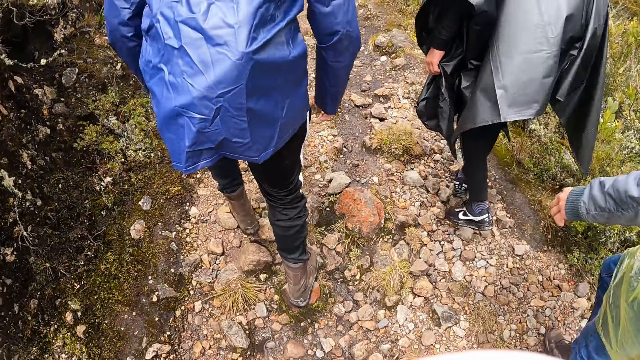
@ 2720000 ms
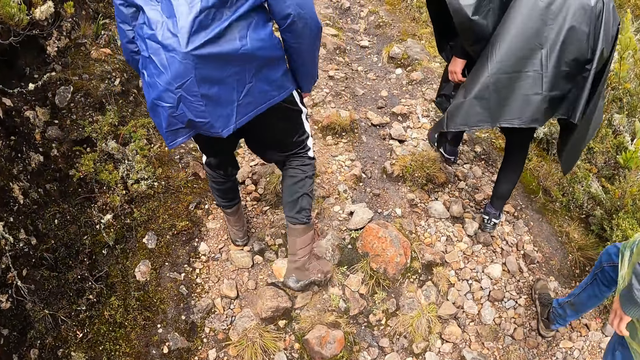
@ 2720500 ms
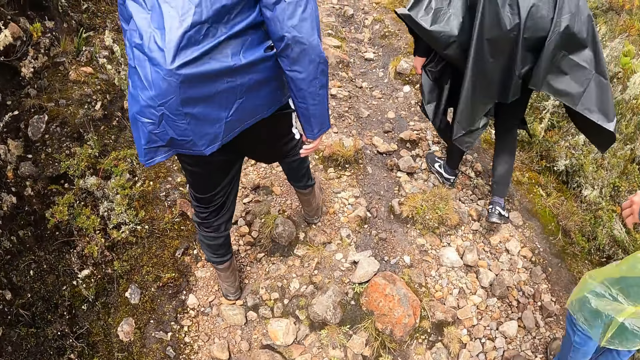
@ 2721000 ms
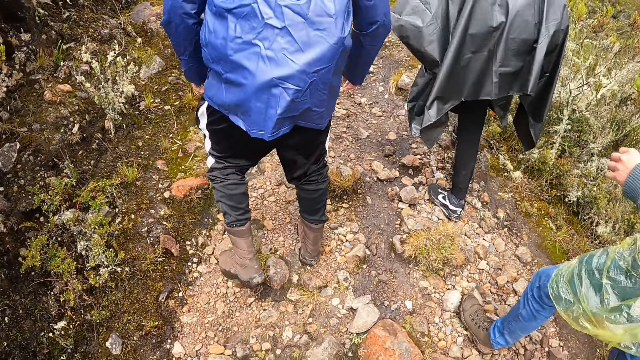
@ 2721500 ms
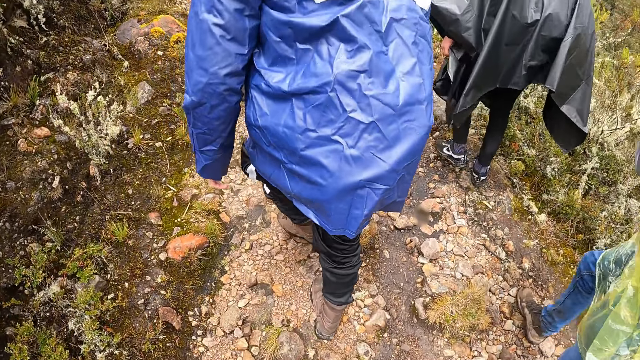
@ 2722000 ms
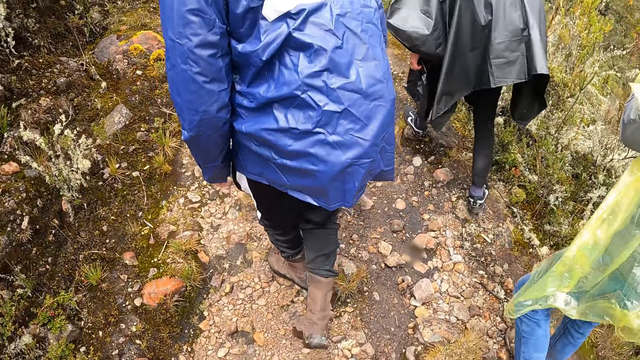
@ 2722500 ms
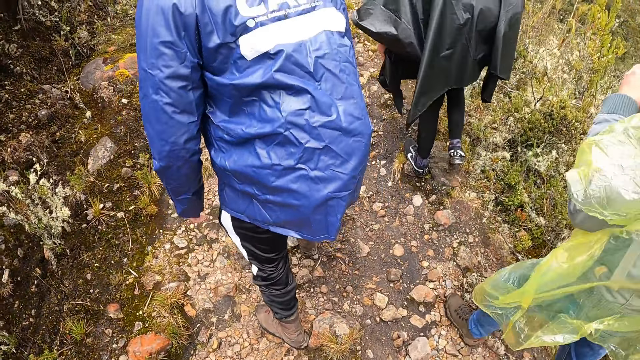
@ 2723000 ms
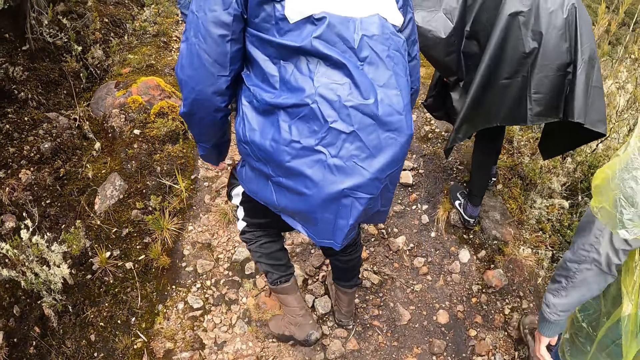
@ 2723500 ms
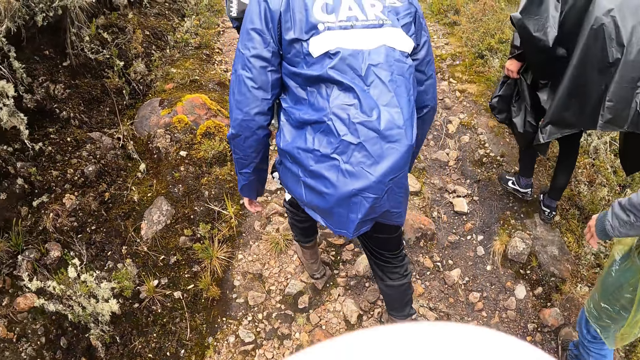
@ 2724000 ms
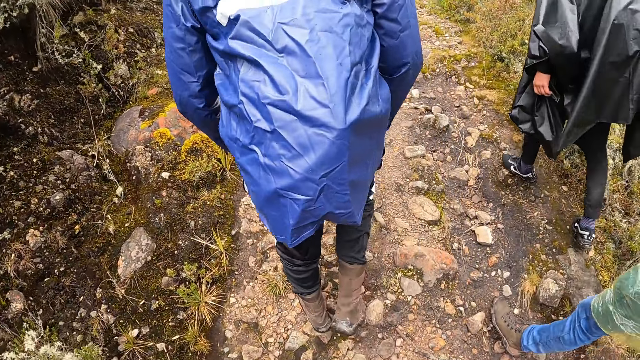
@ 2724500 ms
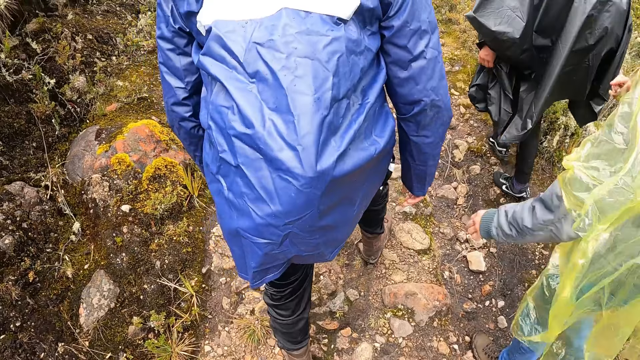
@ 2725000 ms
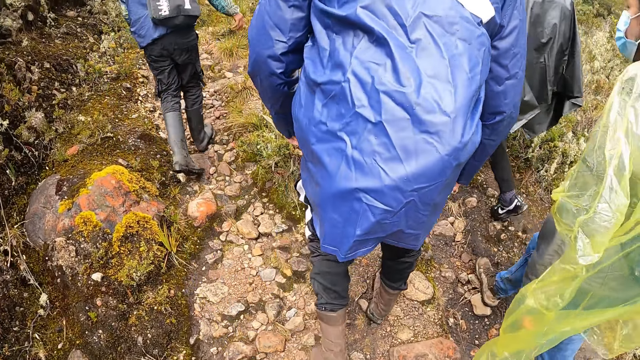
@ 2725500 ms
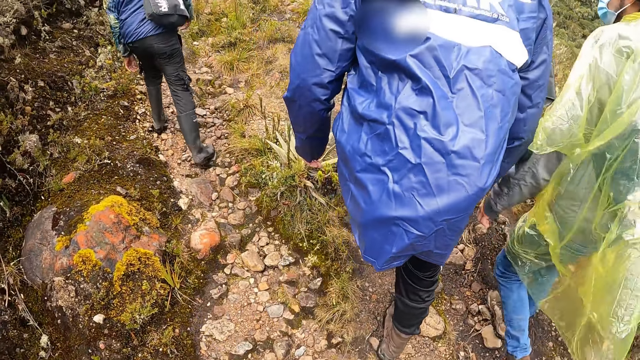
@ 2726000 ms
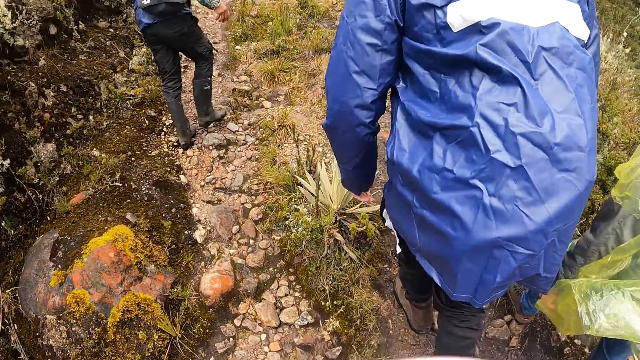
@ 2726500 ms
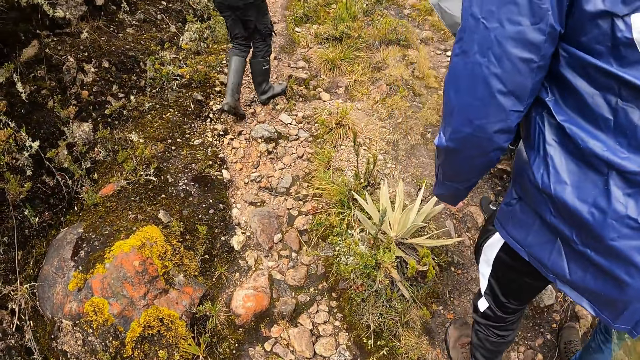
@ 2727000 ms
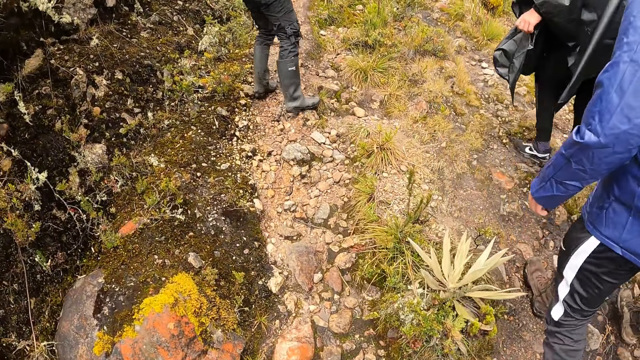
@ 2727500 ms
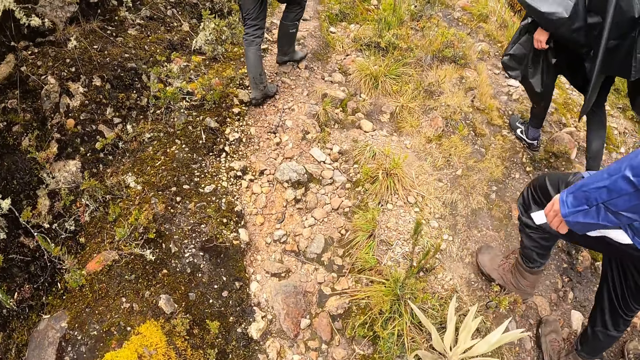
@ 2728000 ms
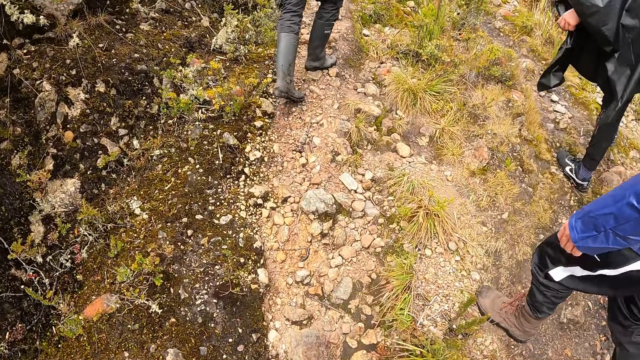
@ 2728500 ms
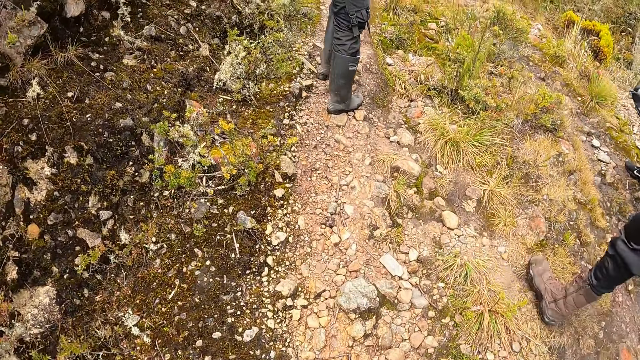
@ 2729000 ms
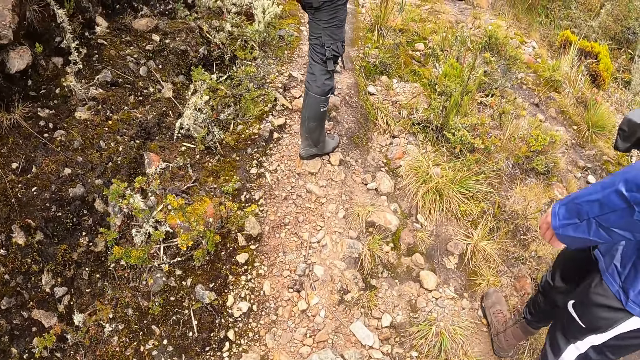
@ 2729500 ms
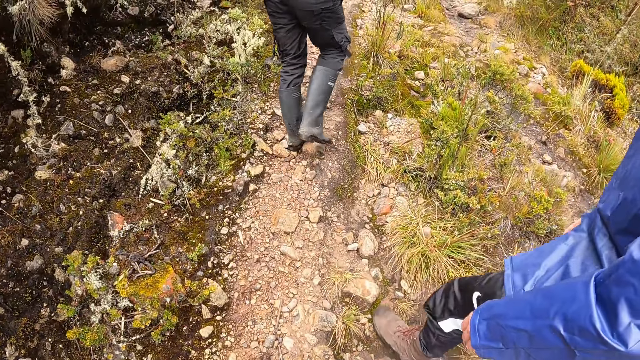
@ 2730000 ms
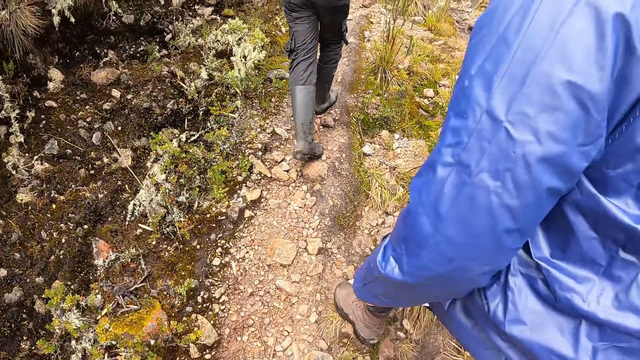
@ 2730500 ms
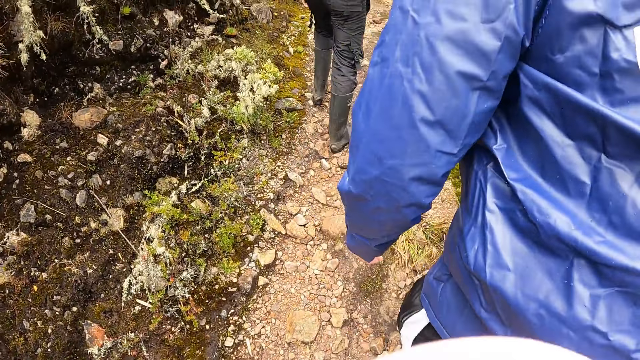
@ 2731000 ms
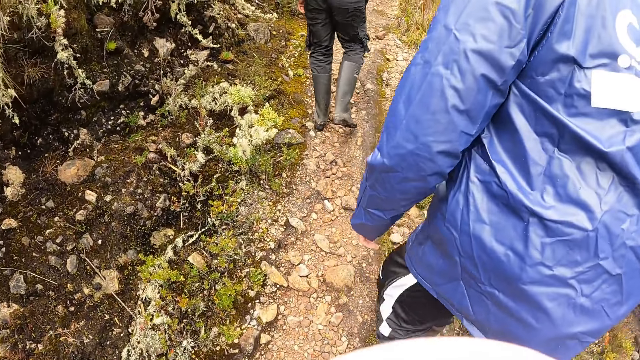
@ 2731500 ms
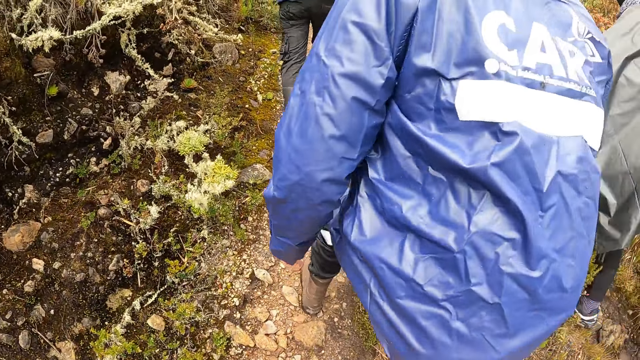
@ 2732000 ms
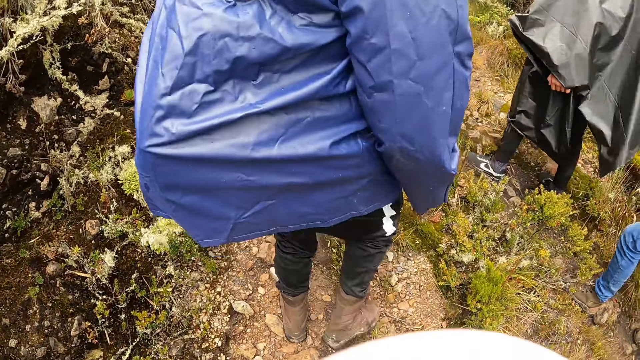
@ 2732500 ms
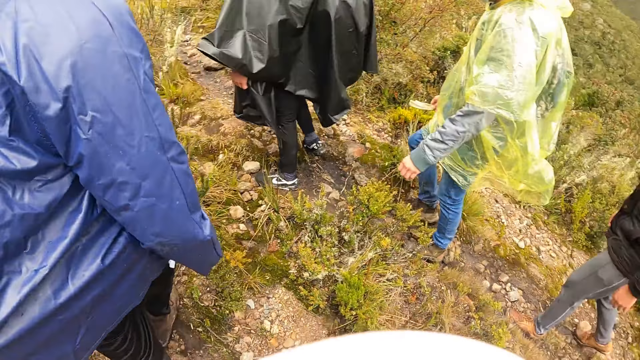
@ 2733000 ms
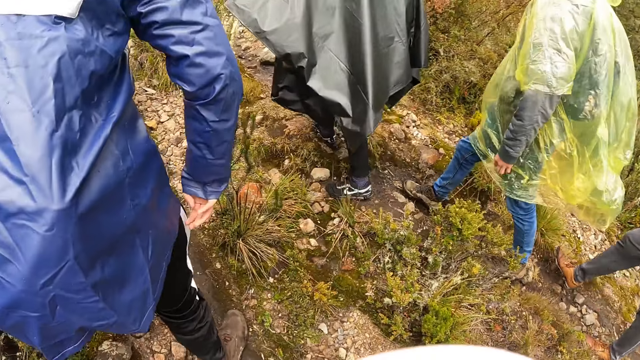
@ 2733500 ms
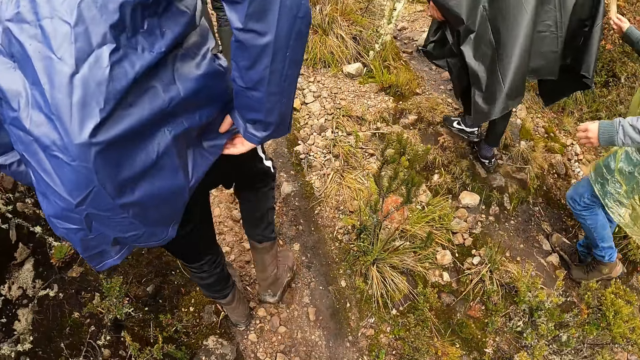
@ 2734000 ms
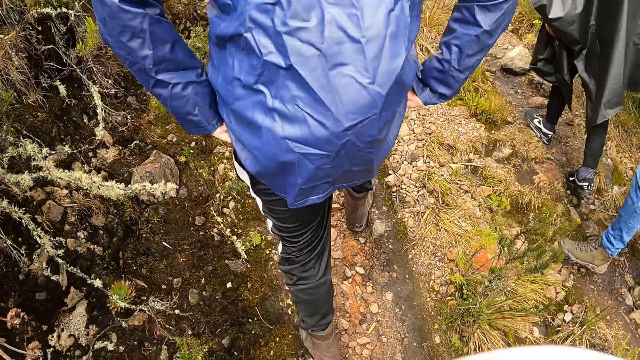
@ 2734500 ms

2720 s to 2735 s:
The camera wearer dialogues with a person.

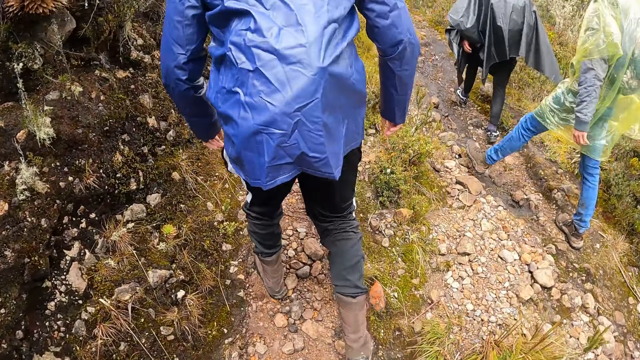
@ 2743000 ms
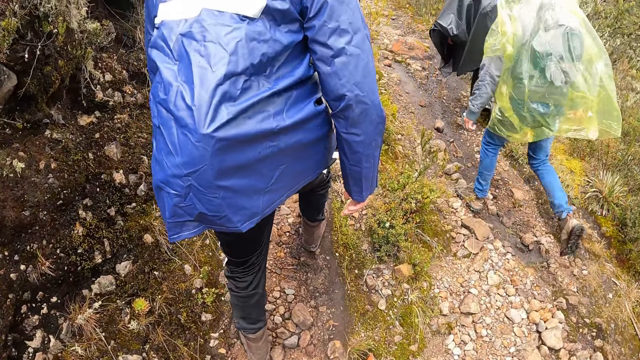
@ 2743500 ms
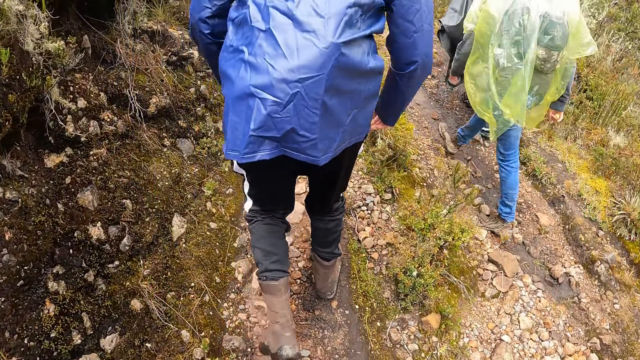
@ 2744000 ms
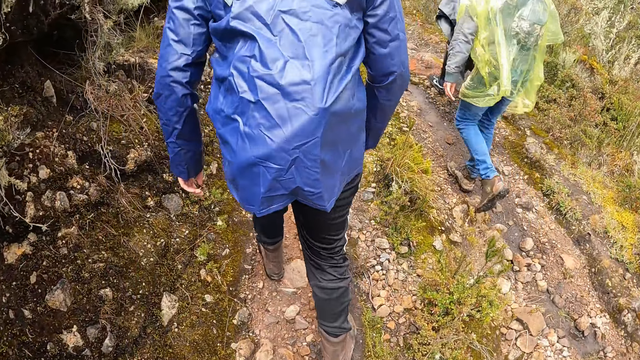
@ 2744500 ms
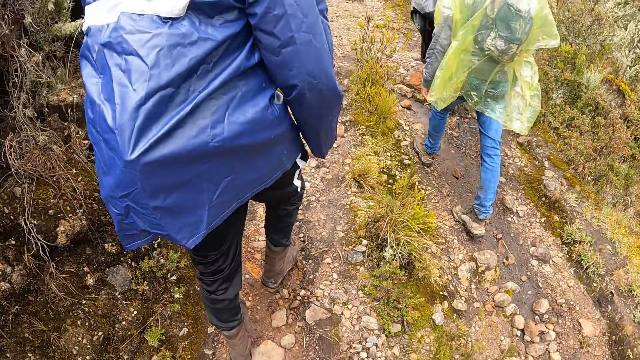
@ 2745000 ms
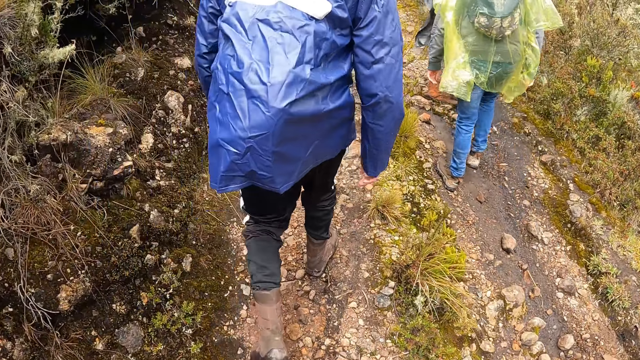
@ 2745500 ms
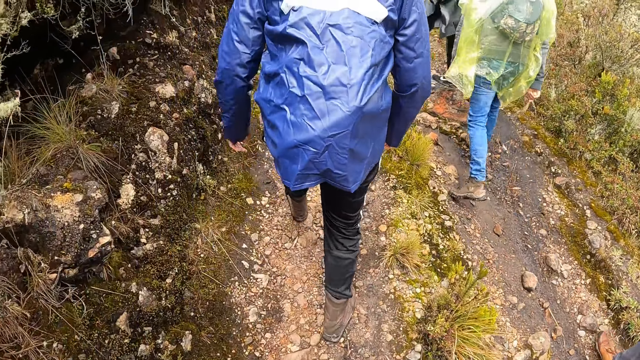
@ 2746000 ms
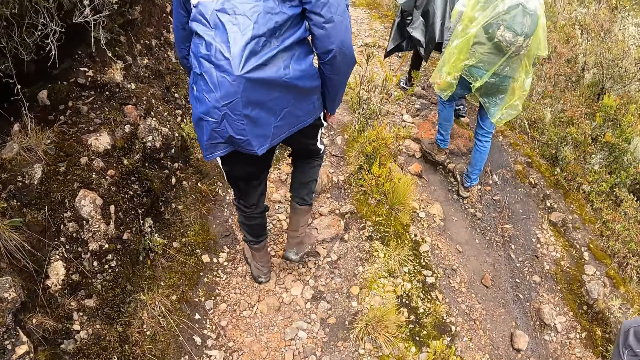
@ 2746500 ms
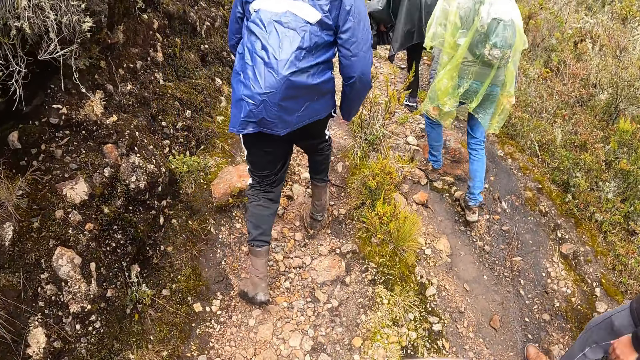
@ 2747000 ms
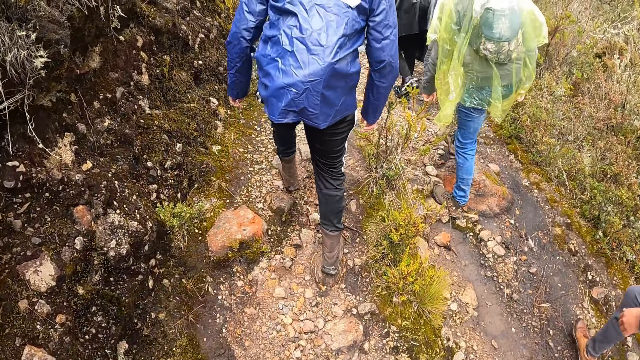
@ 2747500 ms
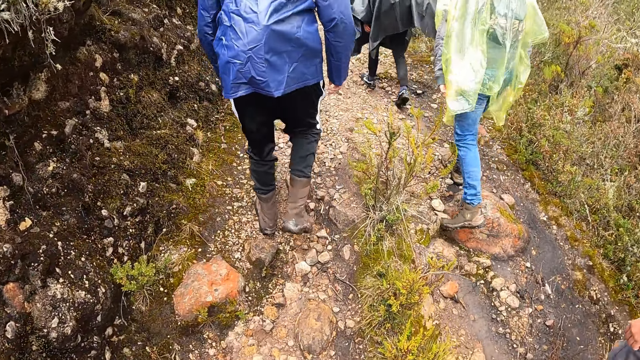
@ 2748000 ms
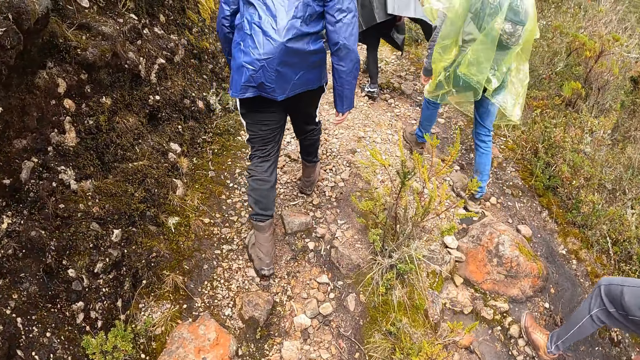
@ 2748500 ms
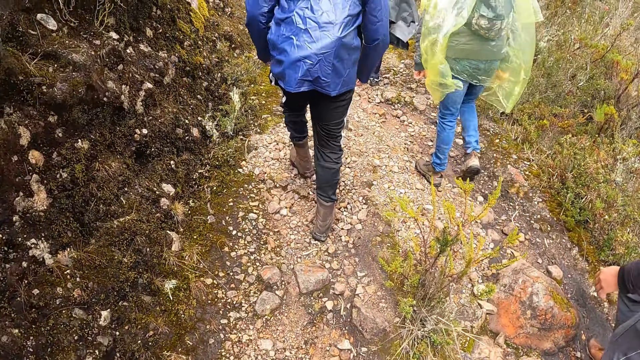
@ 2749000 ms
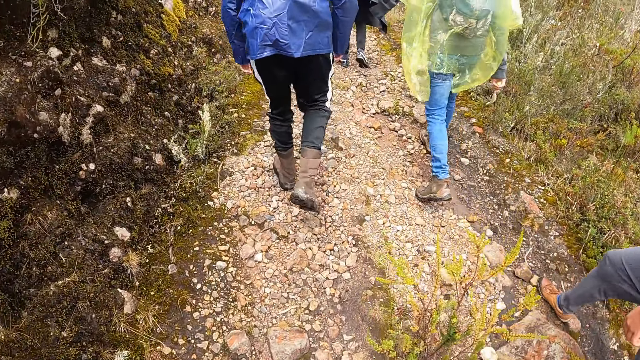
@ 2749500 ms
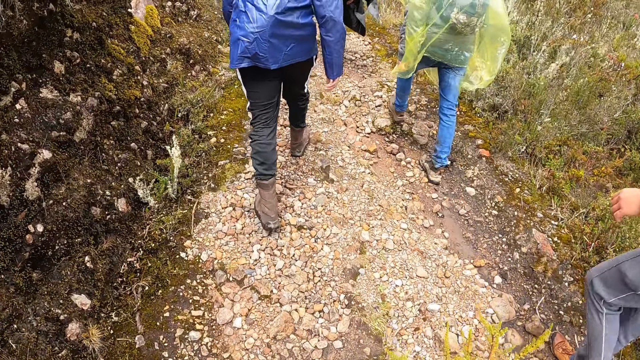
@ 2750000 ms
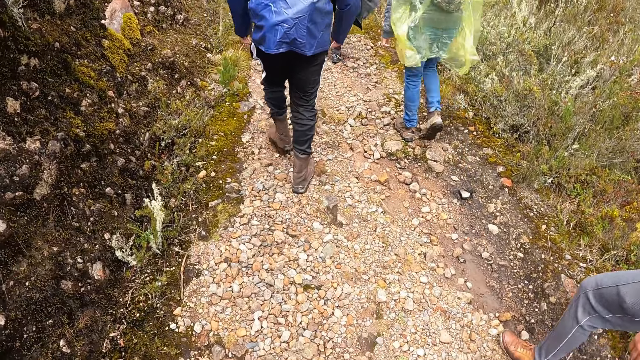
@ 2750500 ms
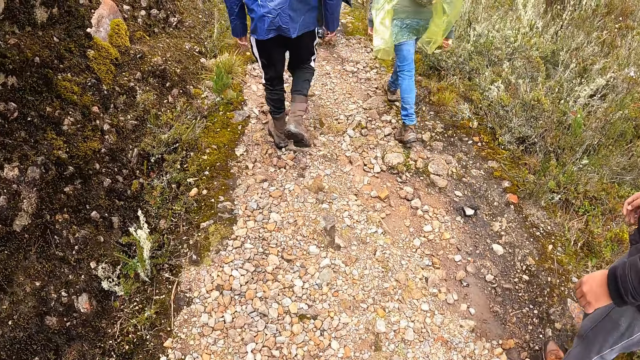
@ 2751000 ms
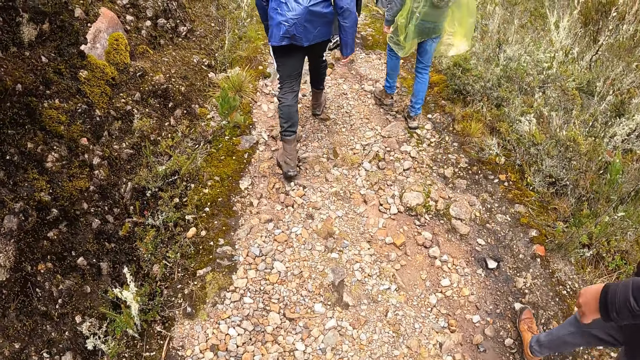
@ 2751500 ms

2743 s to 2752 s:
The camera wearer climbs the hills.
